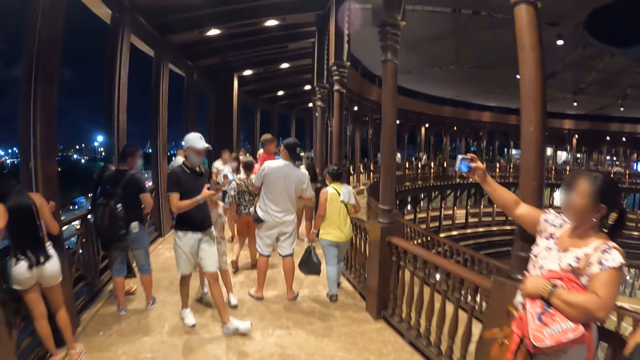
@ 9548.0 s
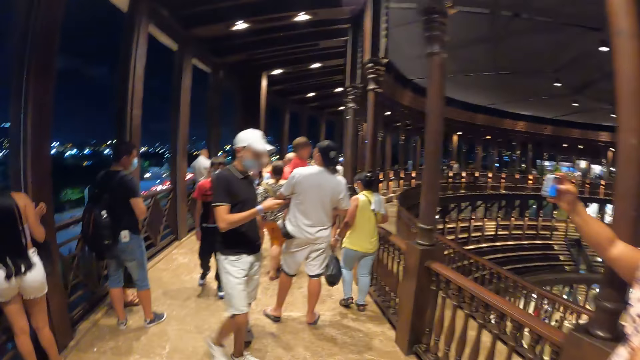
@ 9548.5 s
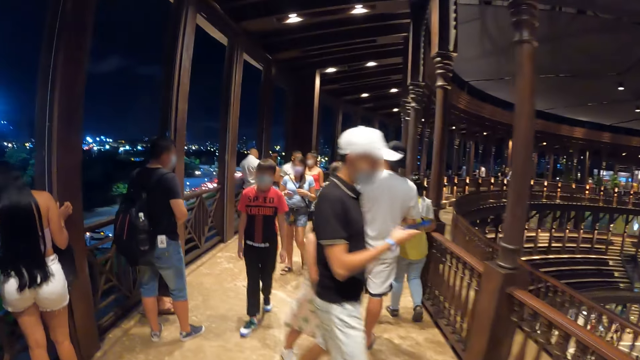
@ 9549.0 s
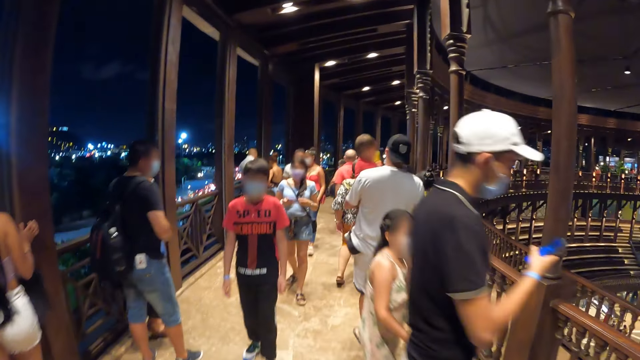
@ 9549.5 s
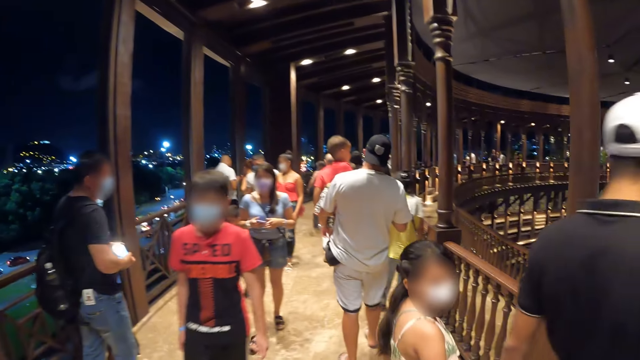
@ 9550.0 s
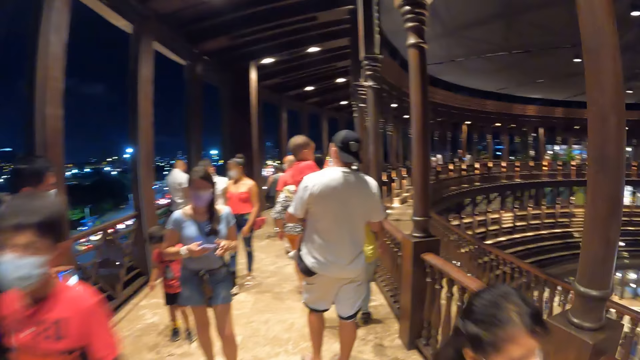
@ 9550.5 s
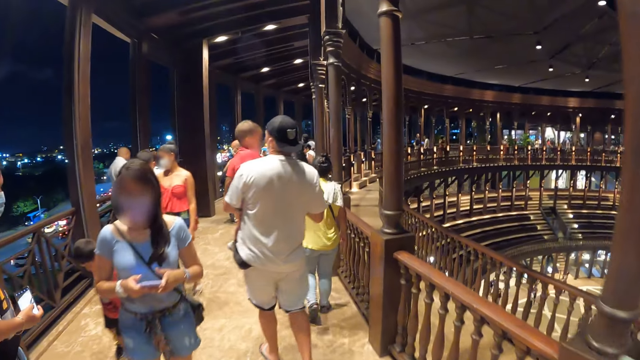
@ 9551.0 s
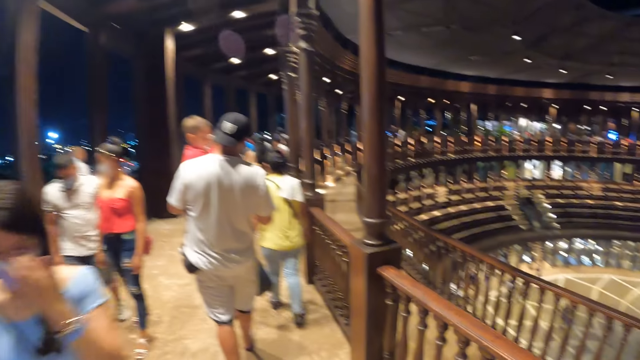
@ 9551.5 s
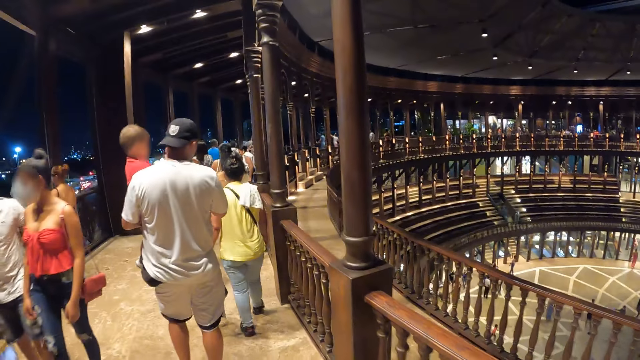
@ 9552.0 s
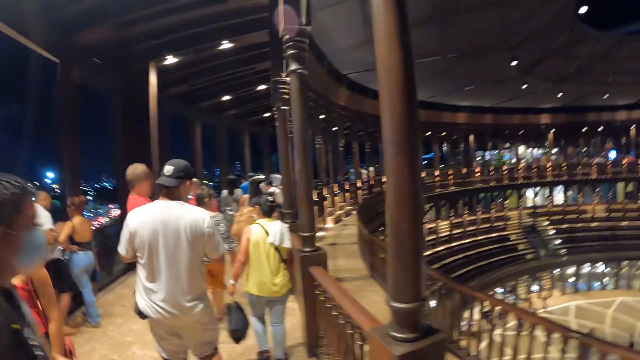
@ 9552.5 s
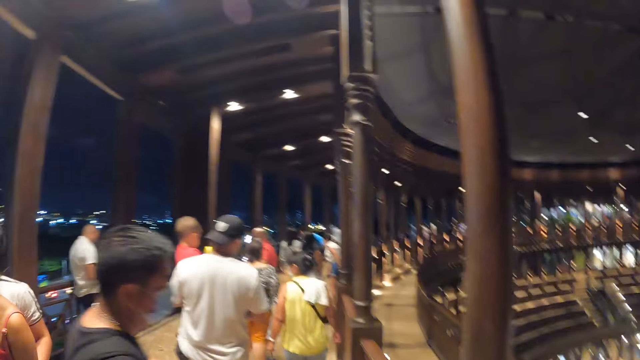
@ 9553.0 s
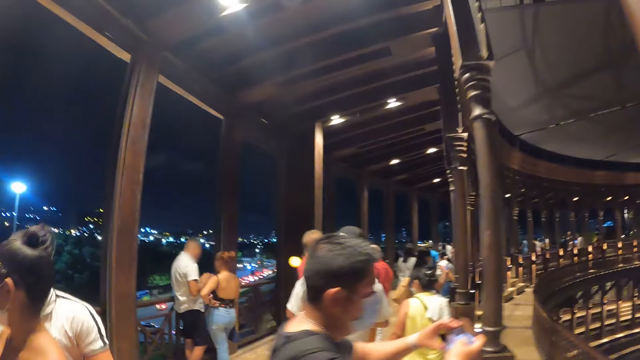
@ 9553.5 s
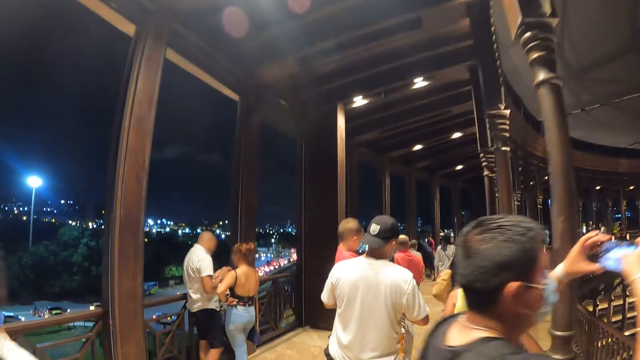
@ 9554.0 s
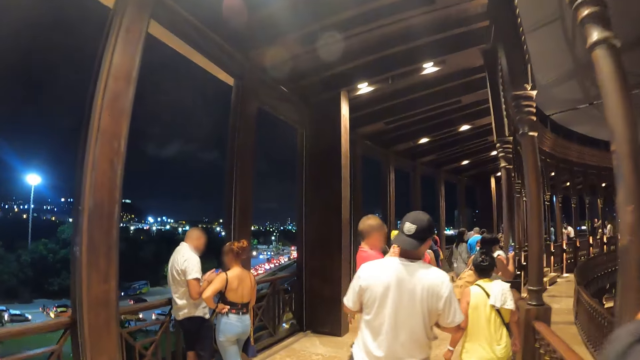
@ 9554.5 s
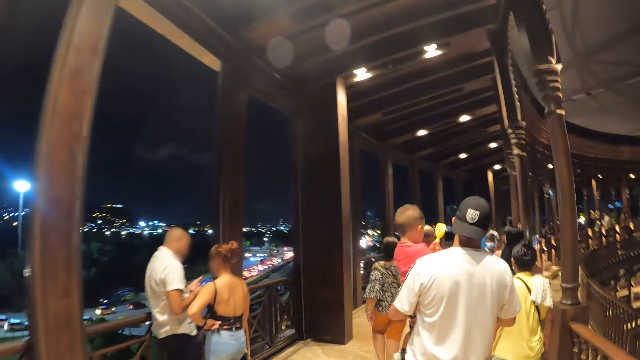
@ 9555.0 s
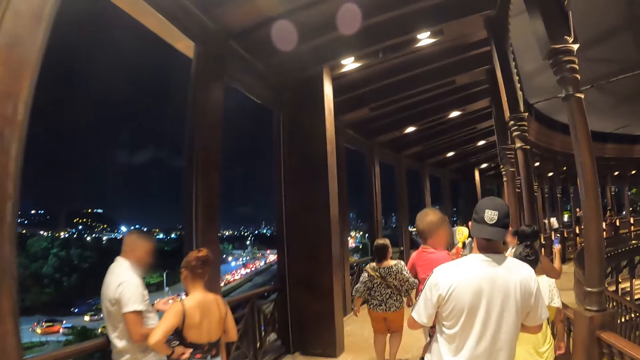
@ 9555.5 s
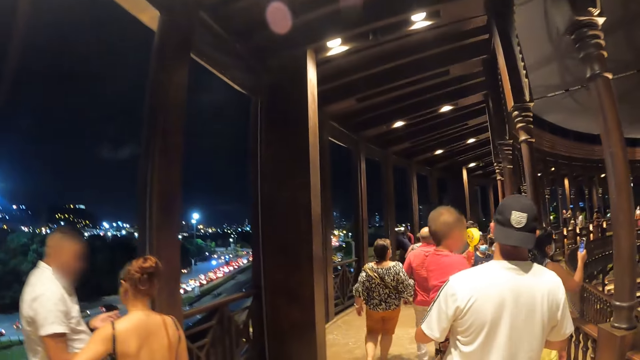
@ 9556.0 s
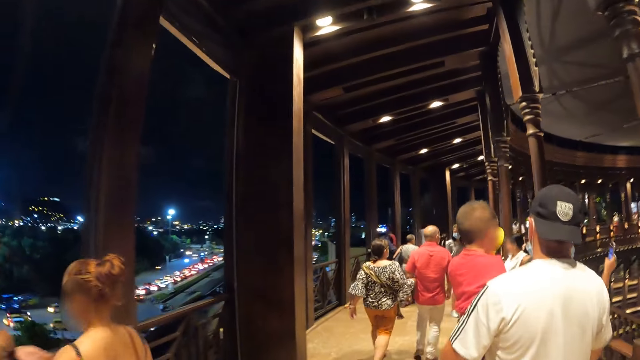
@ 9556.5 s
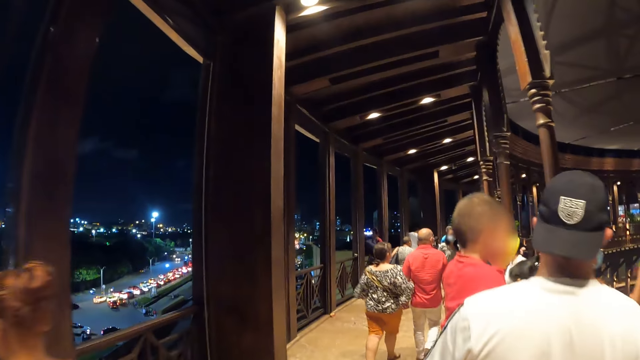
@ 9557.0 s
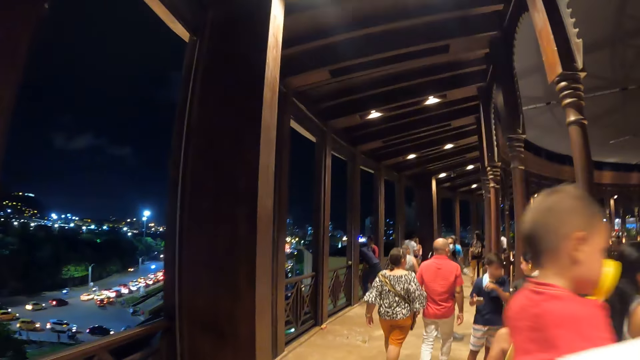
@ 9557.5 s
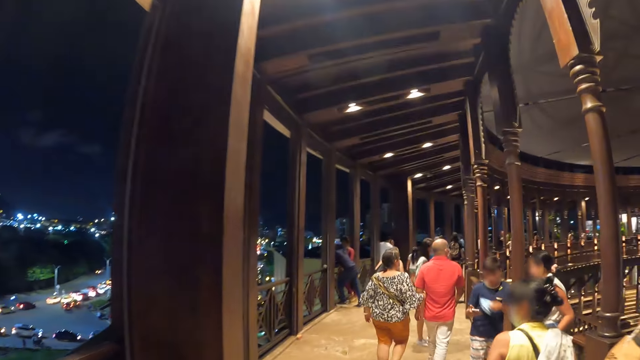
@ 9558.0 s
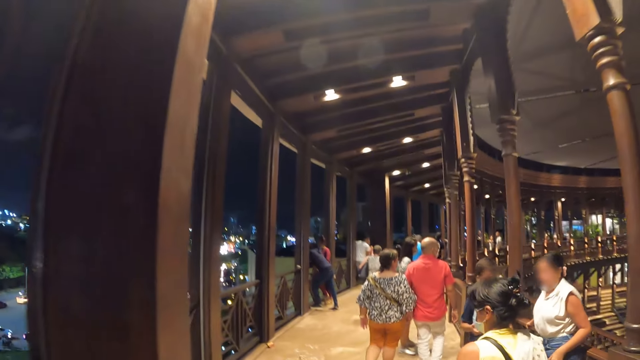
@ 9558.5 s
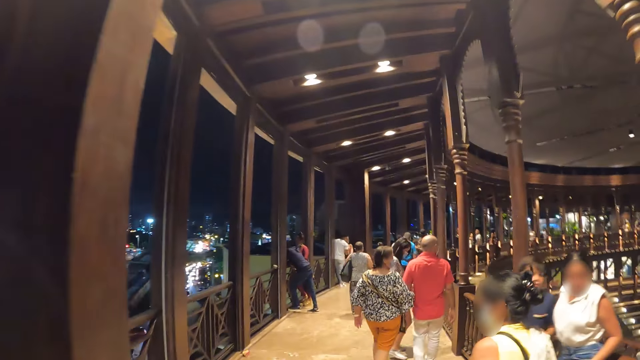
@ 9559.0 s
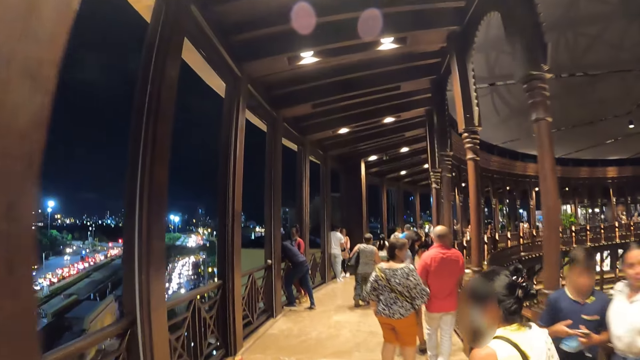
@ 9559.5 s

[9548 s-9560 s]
A man looks at a mobile phone in his hand. The camera wearer interacts with people. They walk around in a building.

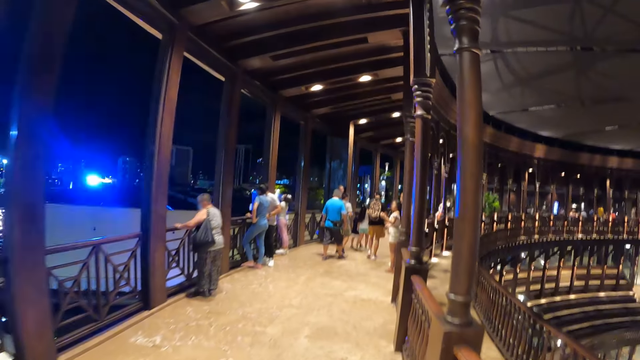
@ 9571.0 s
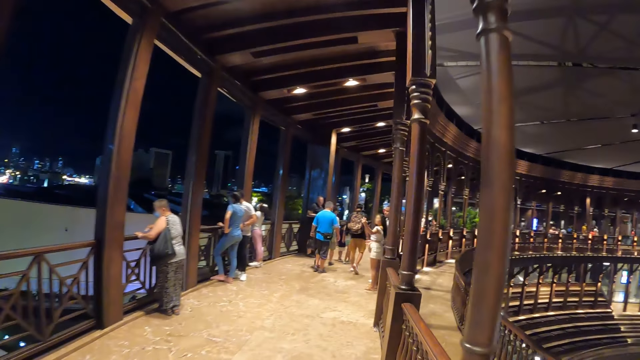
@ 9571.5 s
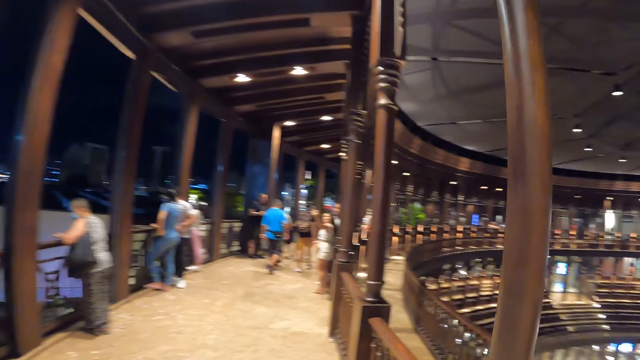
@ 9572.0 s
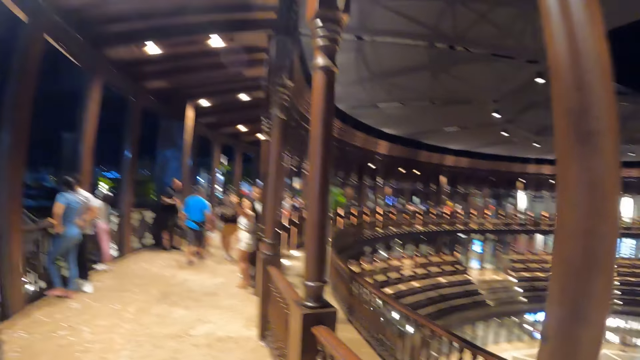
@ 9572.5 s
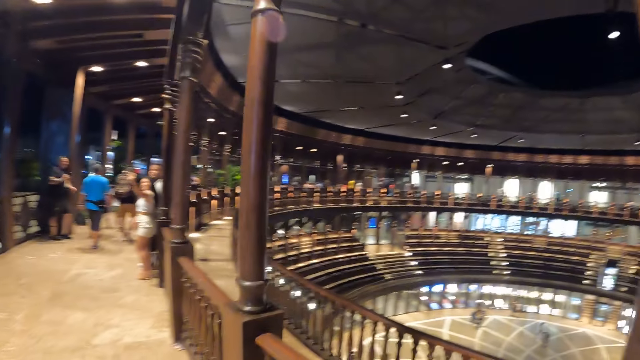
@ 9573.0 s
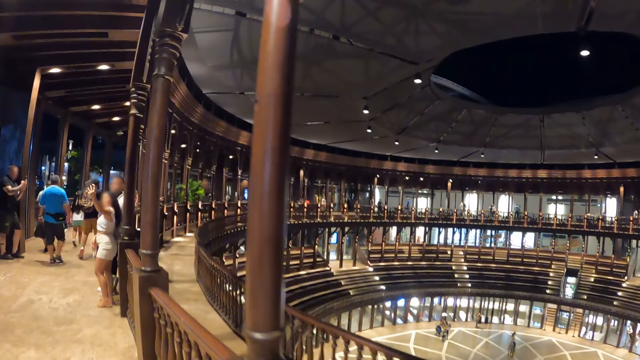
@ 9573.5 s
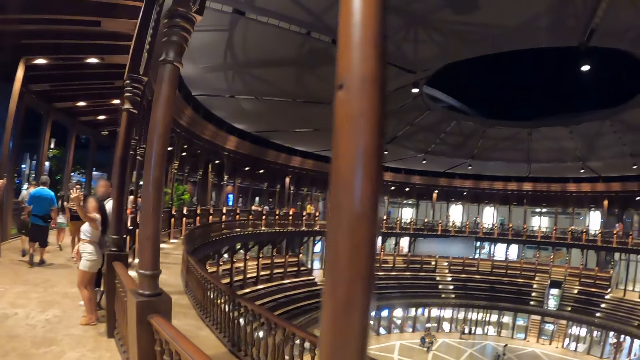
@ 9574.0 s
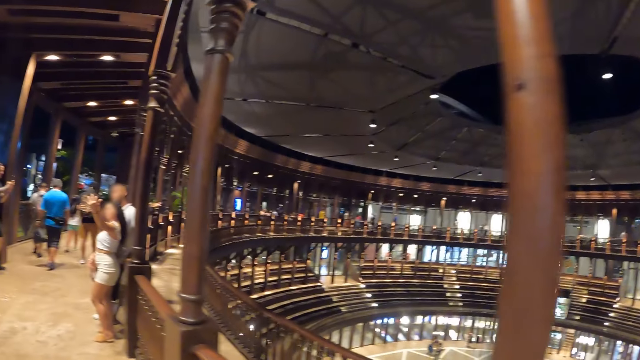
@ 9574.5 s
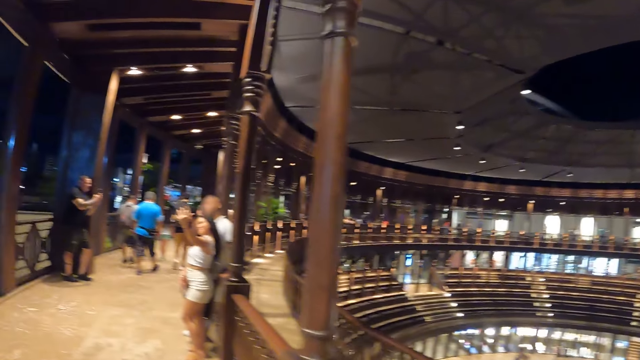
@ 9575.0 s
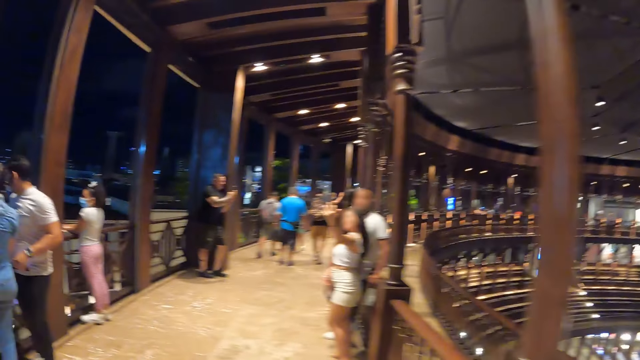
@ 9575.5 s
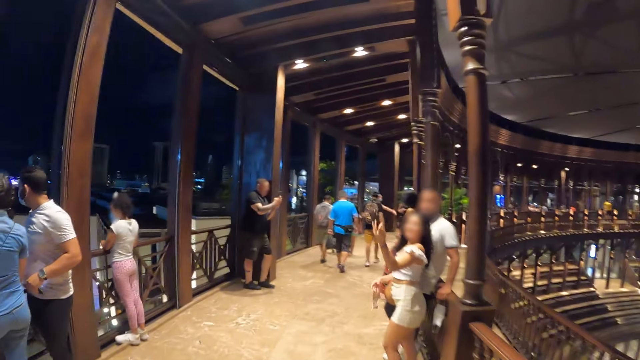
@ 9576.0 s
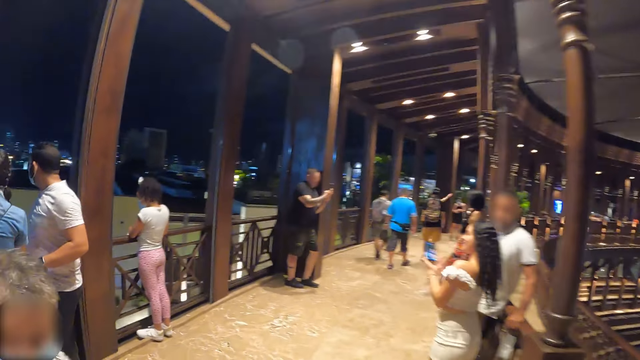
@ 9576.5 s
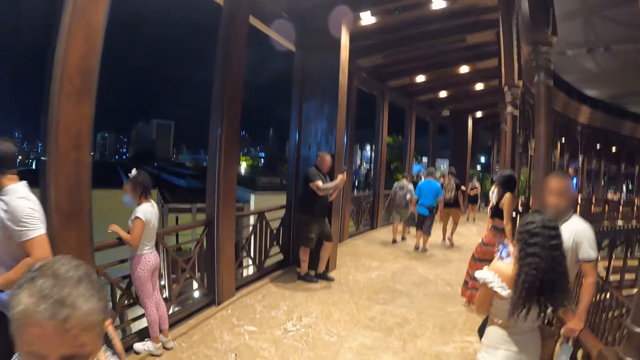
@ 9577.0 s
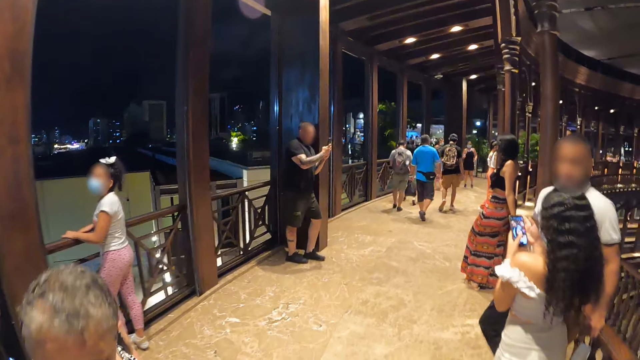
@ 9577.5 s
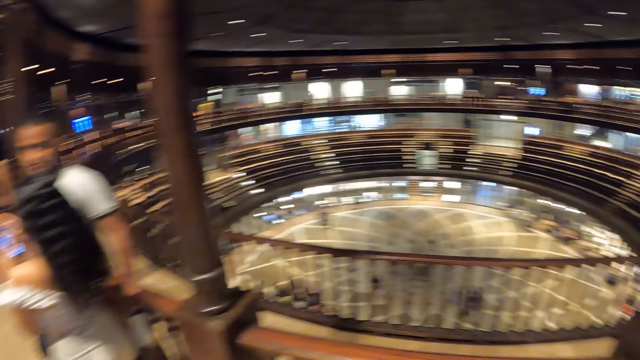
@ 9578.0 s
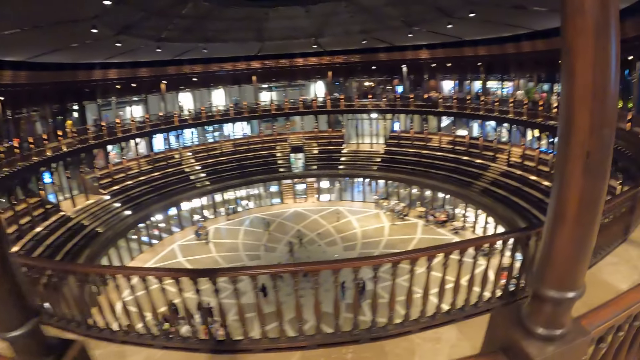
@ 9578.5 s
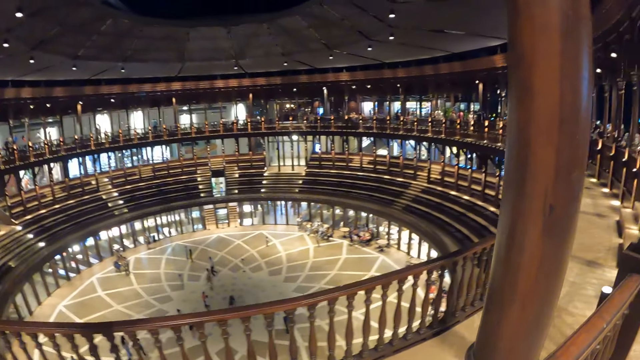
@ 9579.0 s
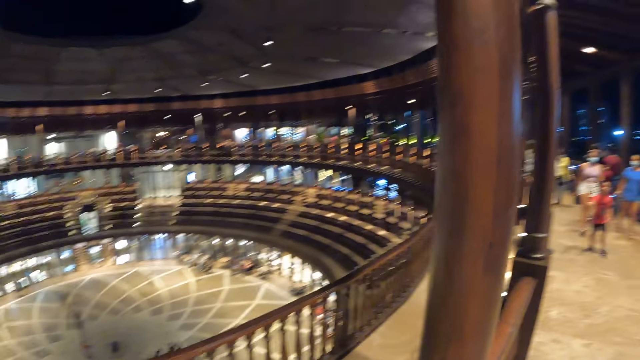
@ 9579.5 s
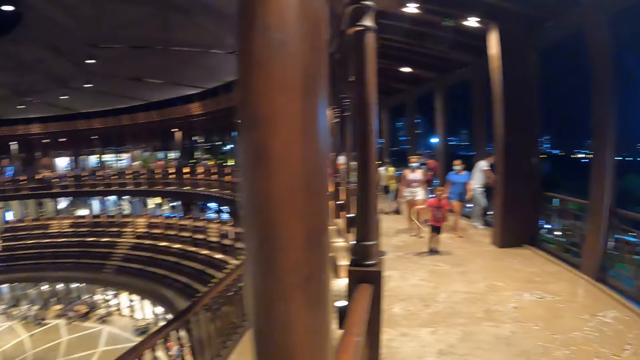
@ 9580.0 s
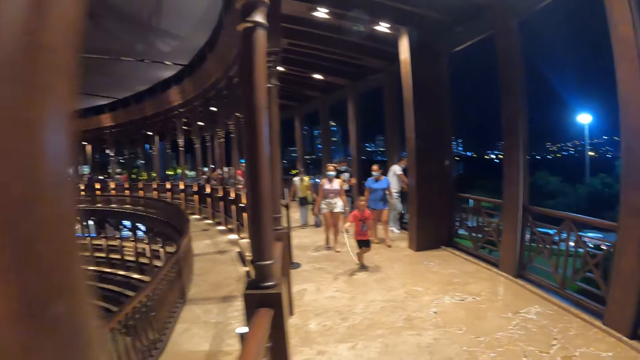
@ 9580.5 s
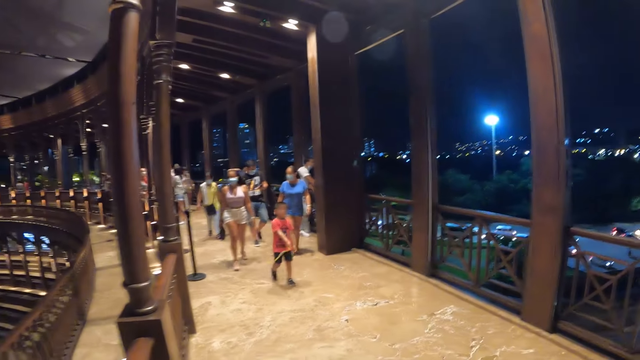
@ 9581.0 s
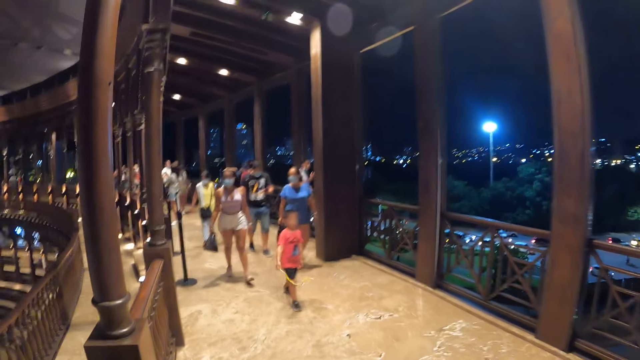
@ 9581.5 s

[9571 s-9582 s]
A person looks outside through a window. A woman takes a selfie with a mobile phone. The camera wearer looks around from the top of a building. They turn back.
